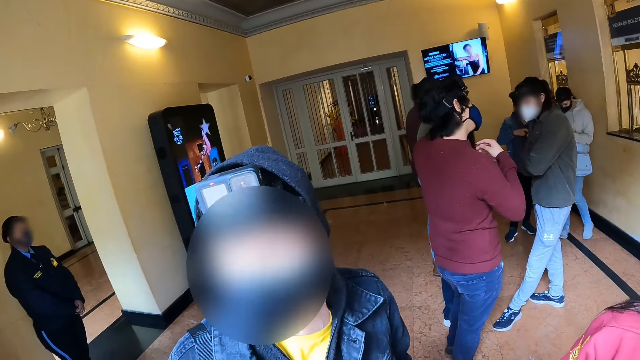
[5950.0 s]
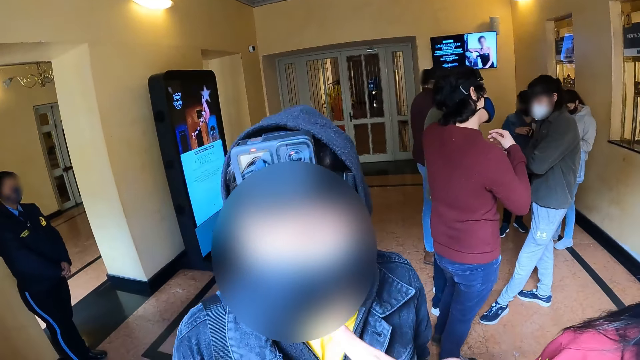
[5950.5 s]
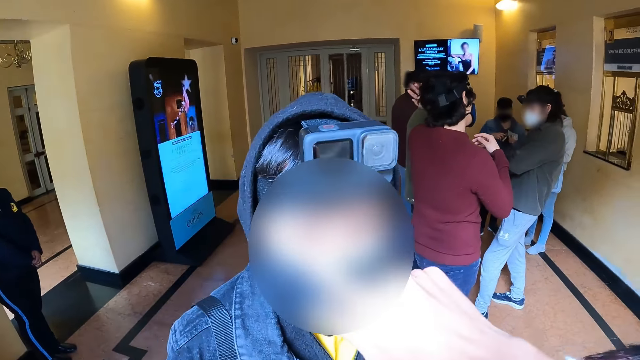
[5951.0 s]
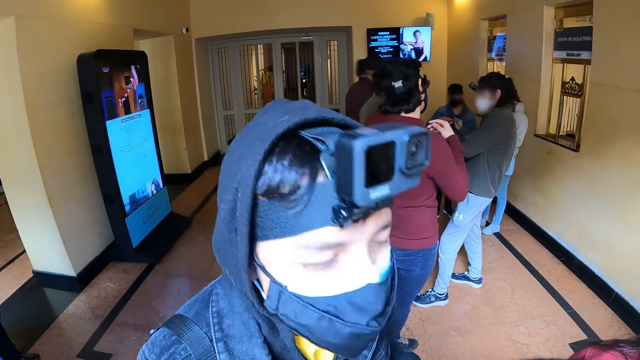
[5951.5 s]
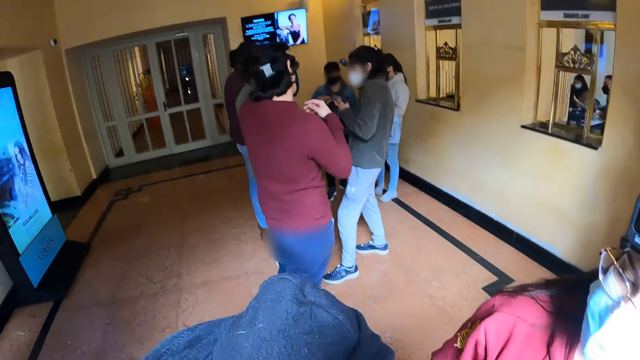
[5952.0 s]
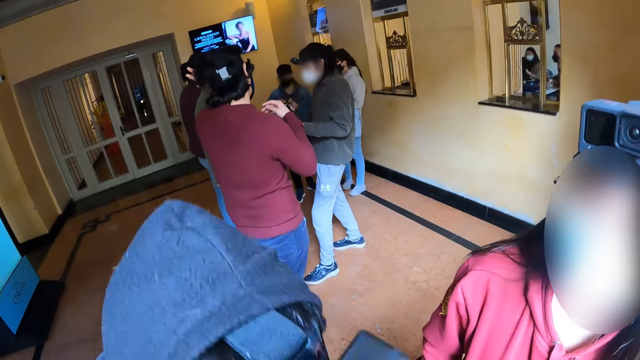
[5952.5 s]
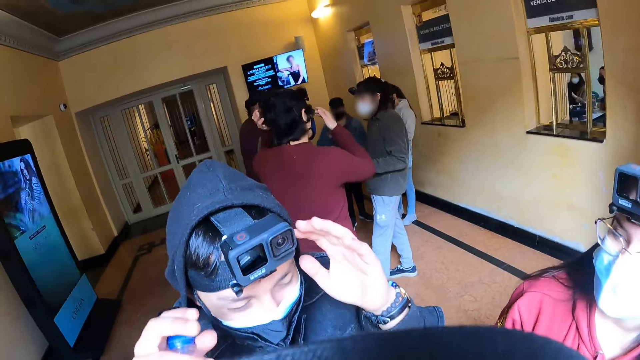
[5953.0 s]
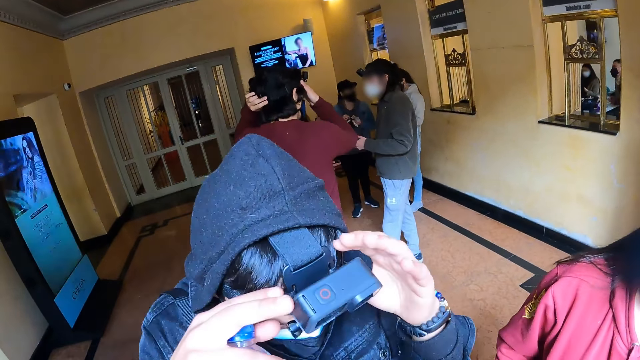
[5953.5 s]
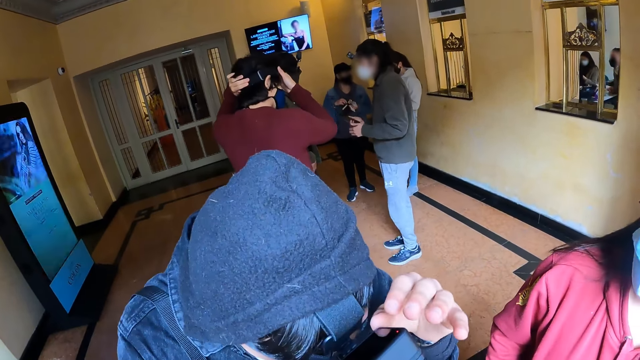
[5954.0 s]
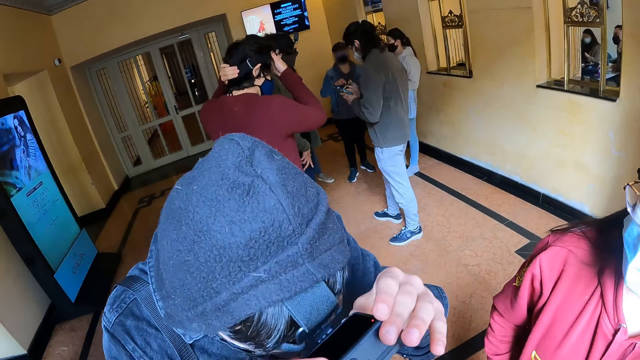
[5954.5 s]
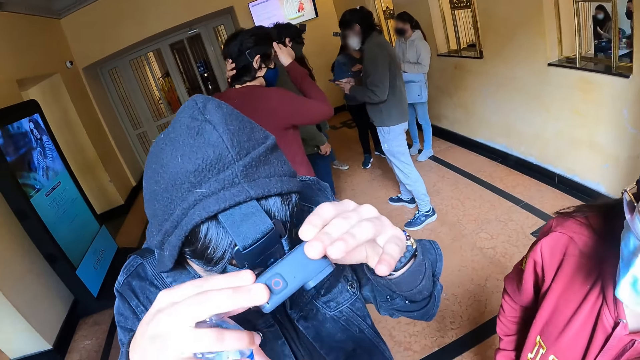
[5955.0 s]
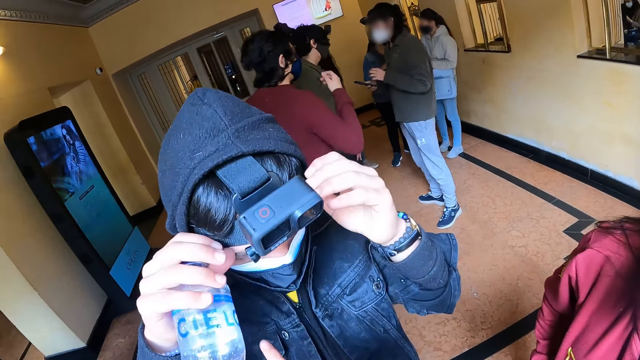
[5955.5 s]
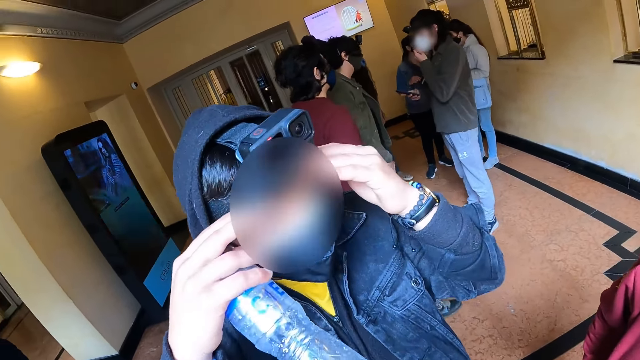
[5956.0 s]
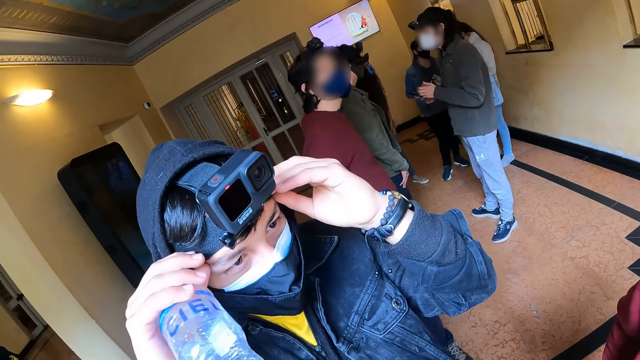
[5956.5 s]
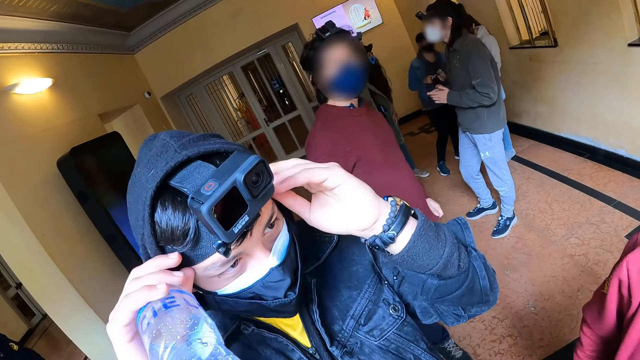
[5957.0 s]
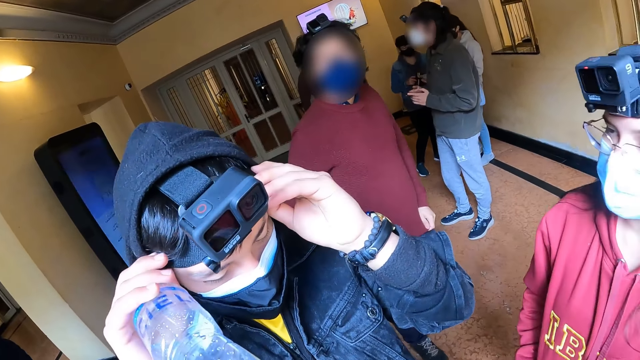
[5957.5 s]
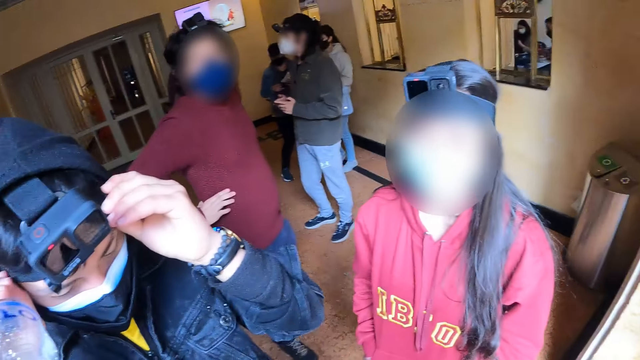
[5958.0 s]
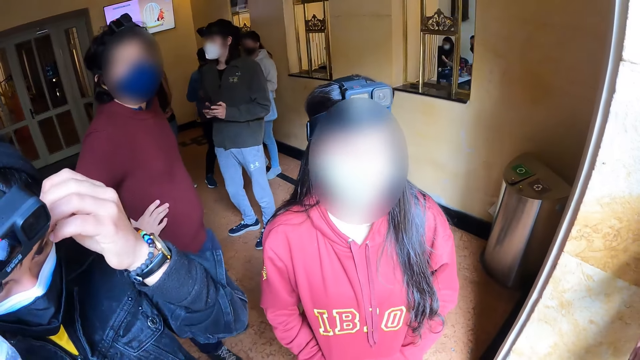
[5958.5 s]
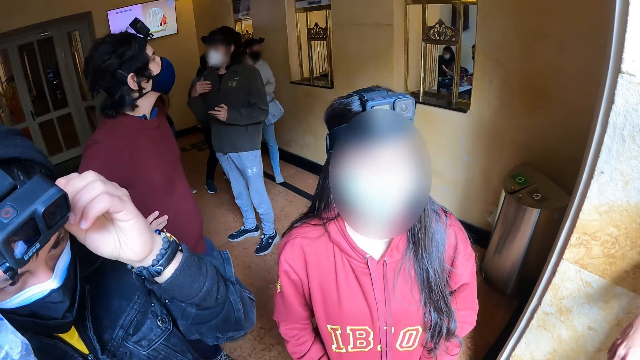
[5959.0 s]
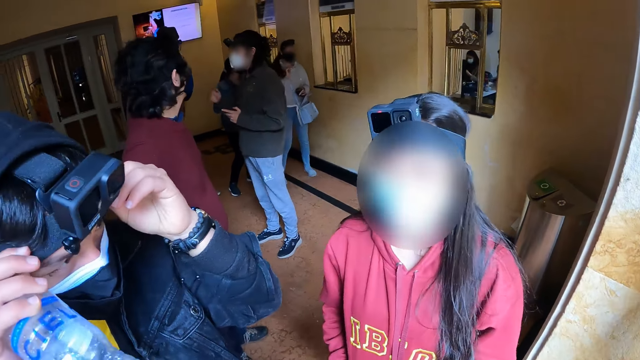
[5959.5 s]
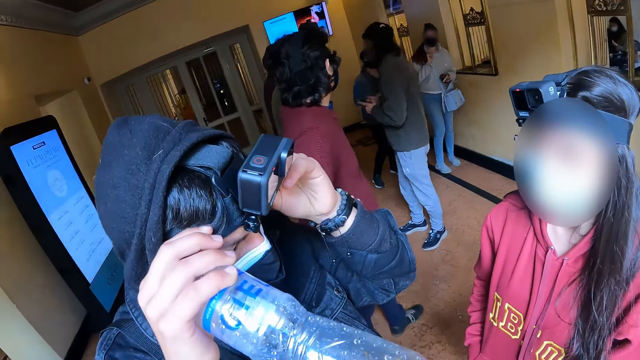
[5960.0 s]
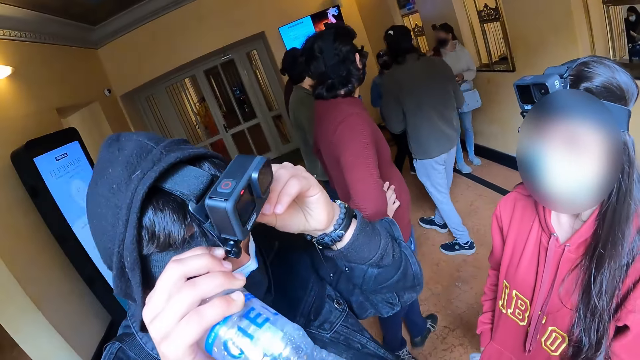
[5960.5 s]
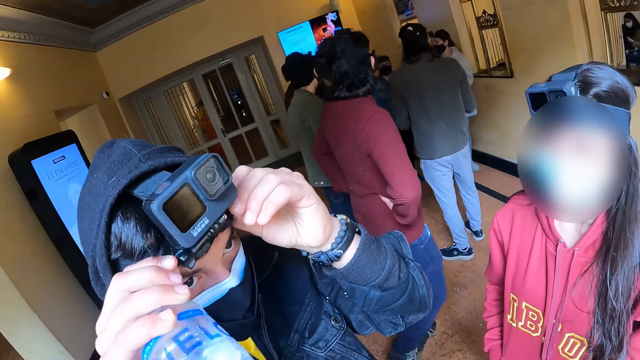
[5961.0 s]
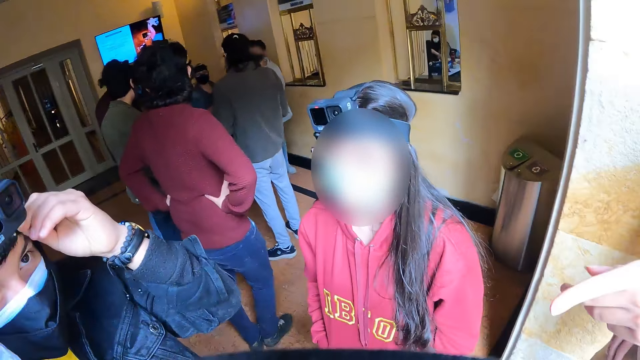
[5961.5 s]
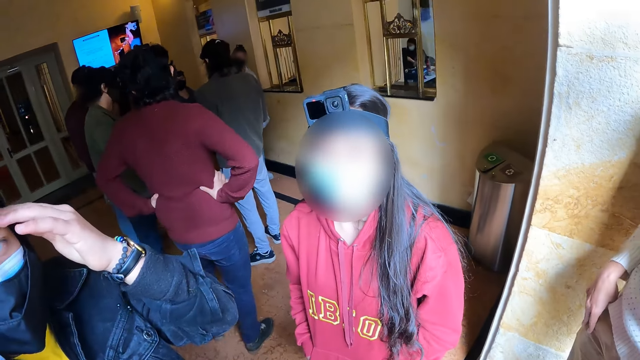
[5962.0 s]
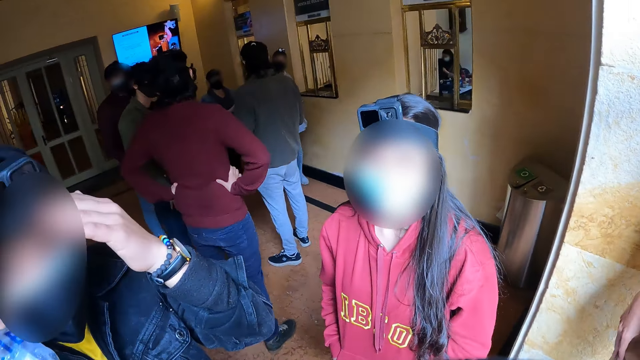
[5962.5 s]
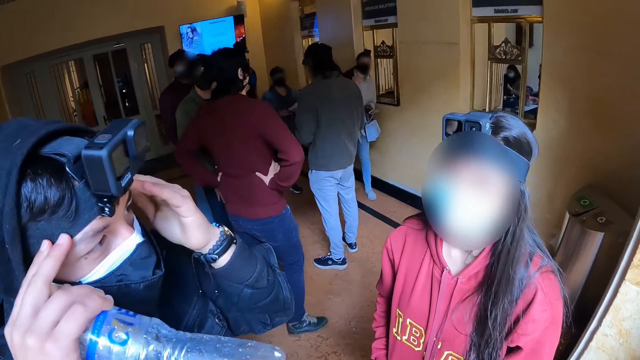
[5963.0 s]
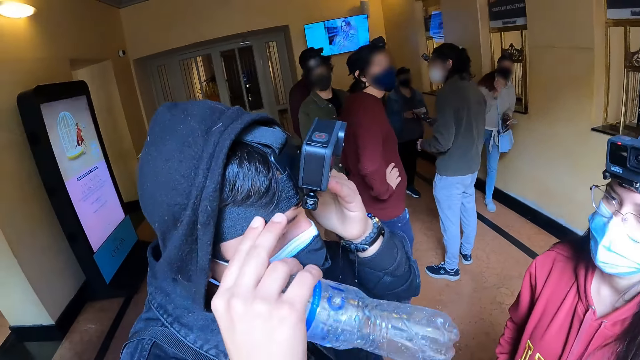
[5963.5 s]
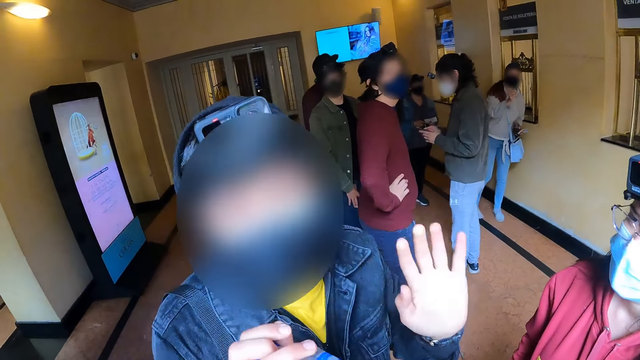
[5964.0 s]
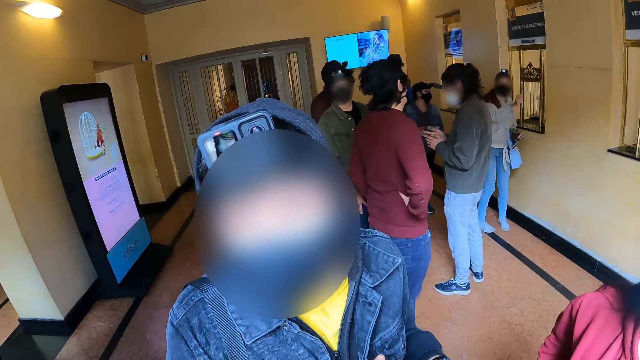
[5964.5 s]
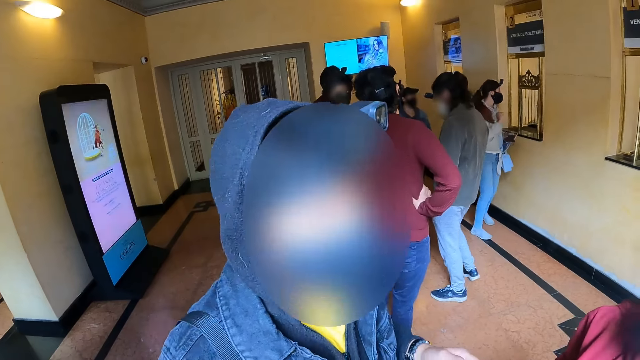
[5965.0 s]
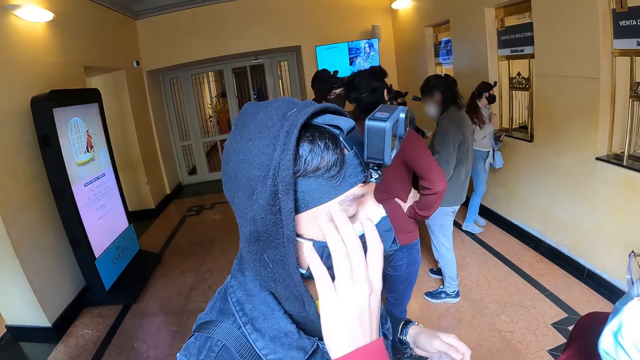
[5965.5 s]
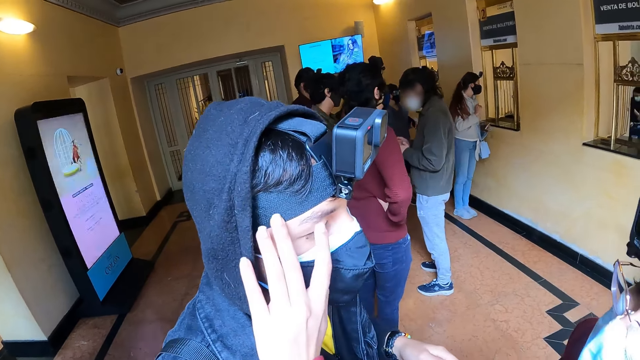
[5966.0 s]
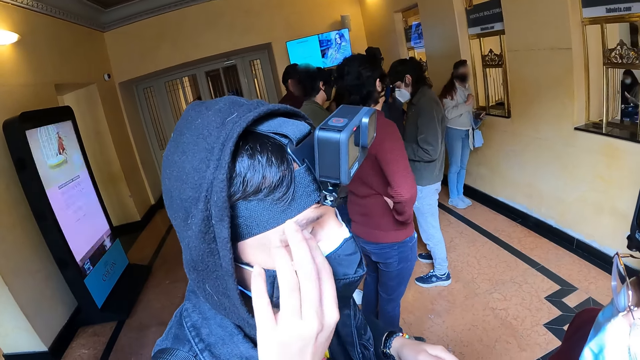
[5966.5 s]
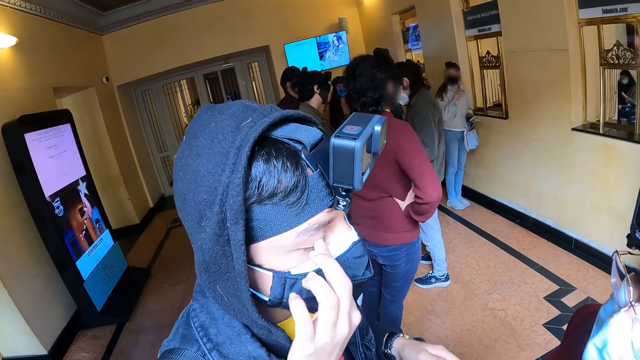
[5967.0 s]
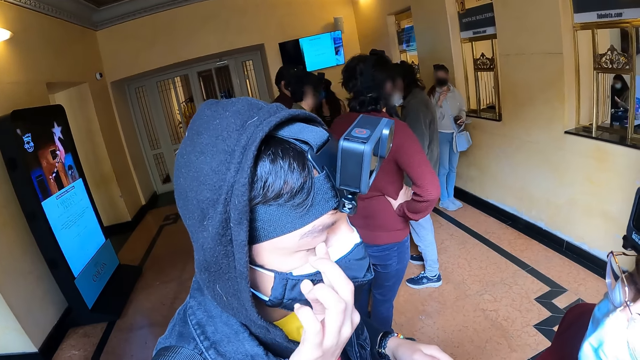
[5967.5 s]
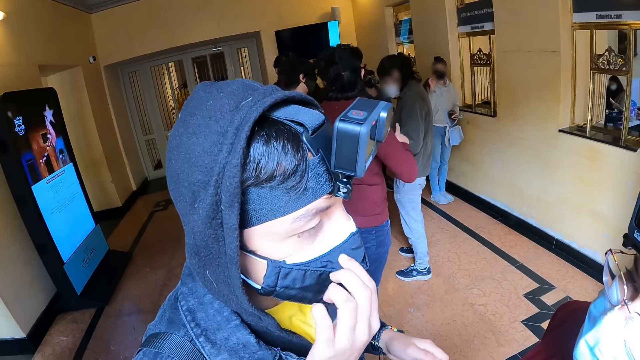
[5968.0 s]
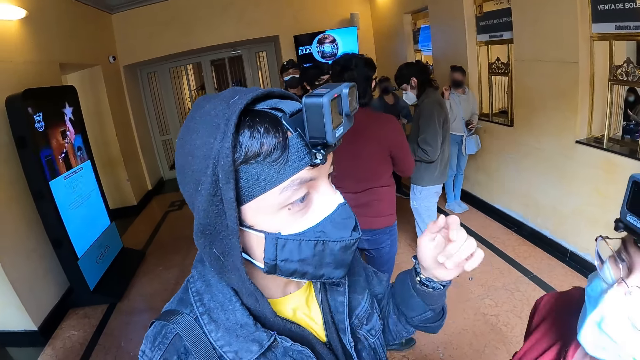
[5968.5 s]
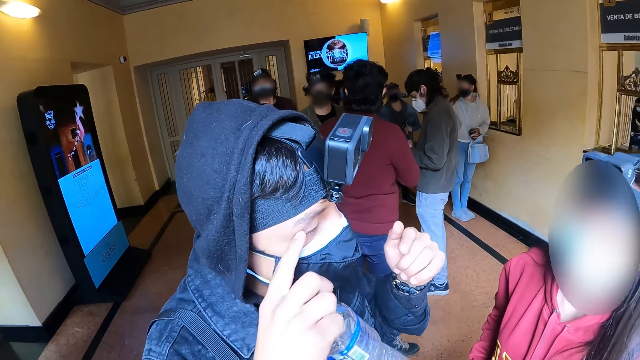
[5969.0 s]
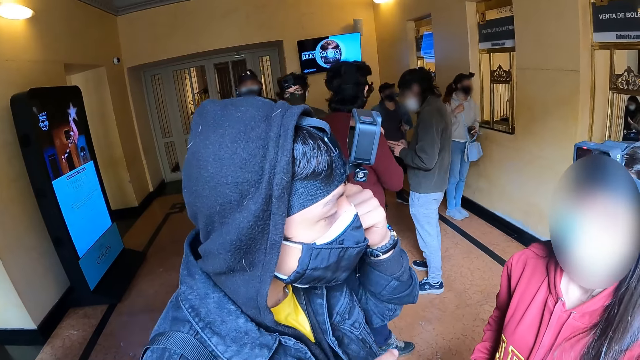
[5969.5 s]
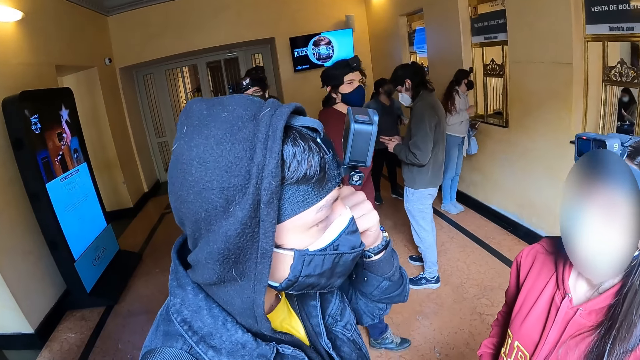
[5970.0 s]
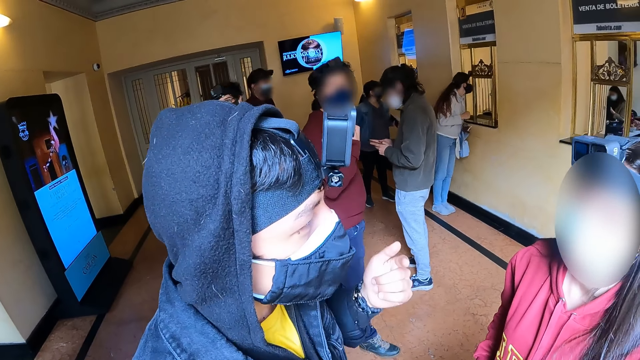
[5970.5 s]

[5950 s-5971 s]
The camera wearer talks to a person. He interacts with the person and pokes at the person using his right hand. He looks at another person. He looks at the first person. The first person adjusts the camera. The camera wearer looks around.
